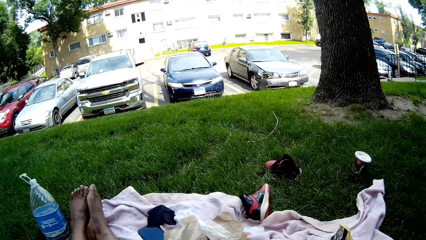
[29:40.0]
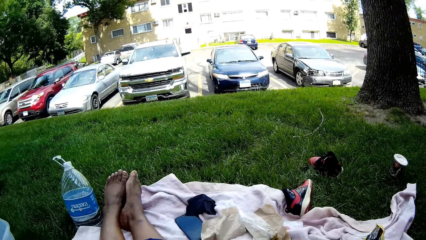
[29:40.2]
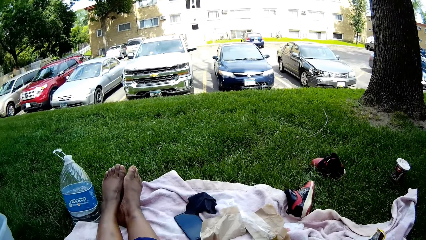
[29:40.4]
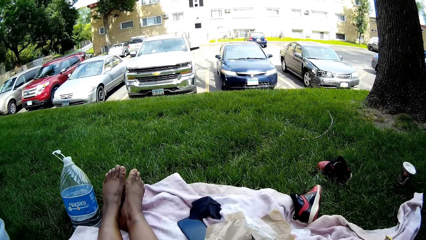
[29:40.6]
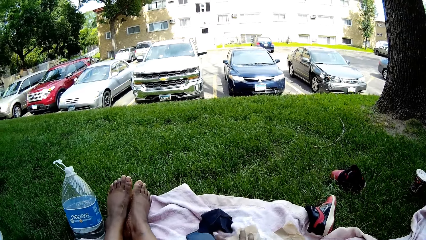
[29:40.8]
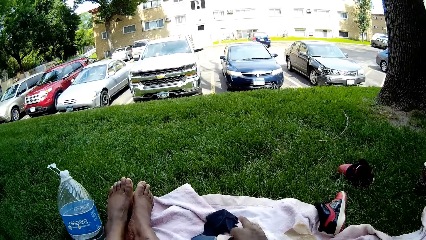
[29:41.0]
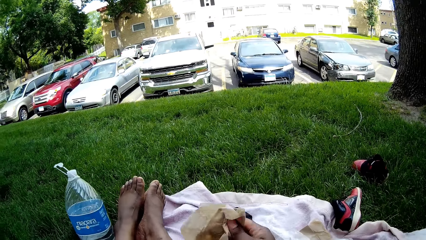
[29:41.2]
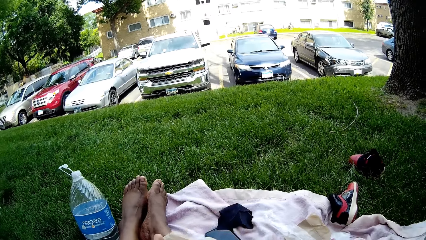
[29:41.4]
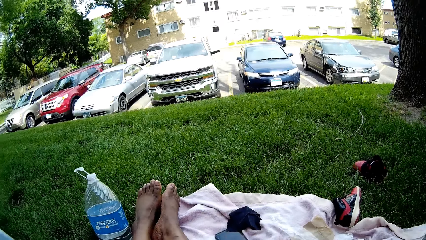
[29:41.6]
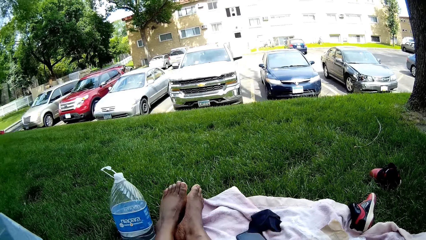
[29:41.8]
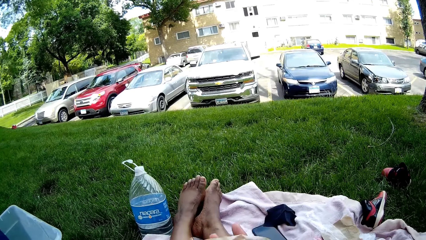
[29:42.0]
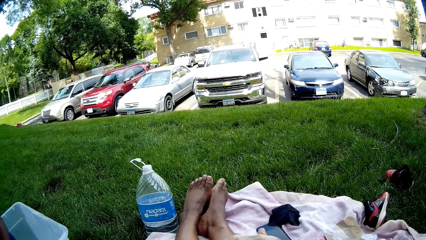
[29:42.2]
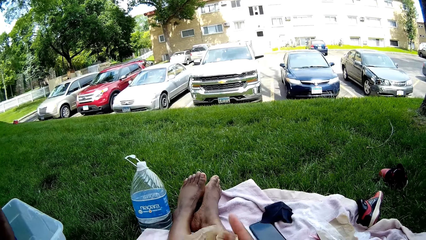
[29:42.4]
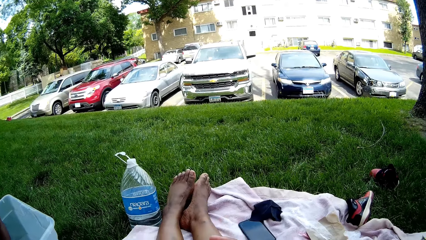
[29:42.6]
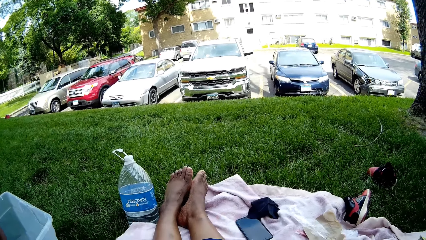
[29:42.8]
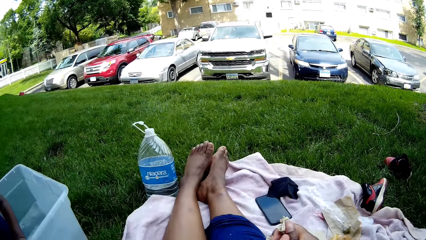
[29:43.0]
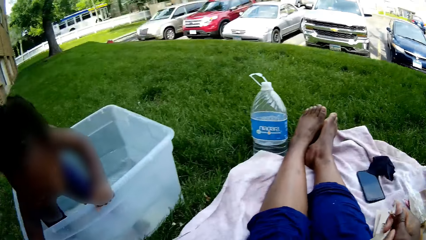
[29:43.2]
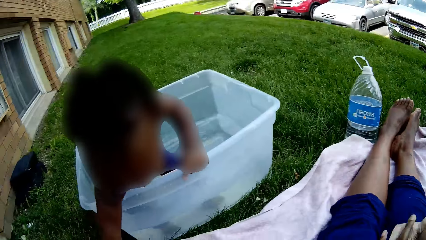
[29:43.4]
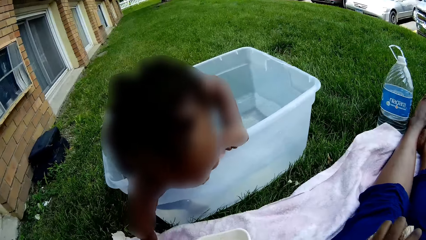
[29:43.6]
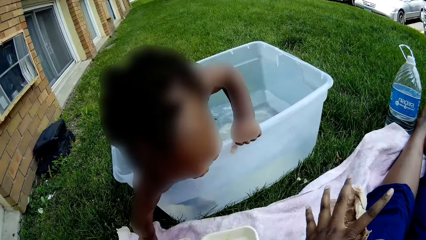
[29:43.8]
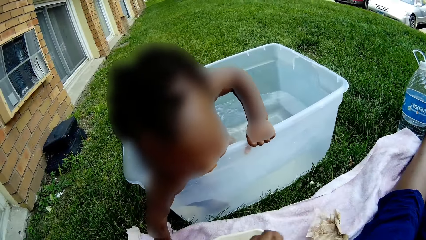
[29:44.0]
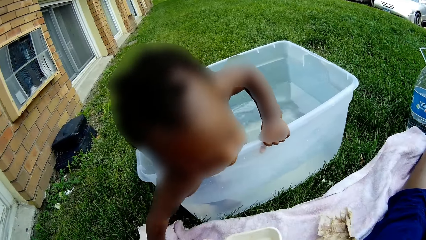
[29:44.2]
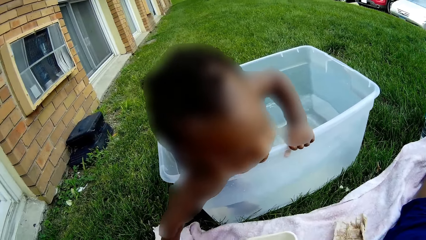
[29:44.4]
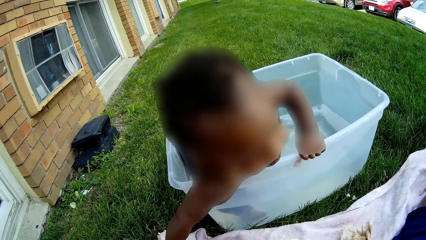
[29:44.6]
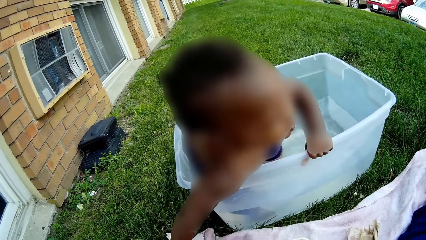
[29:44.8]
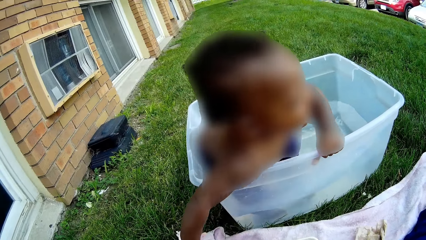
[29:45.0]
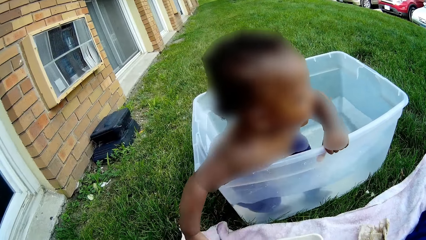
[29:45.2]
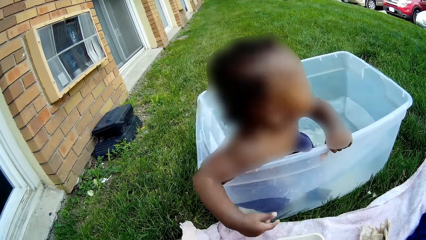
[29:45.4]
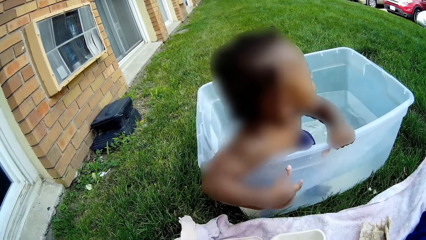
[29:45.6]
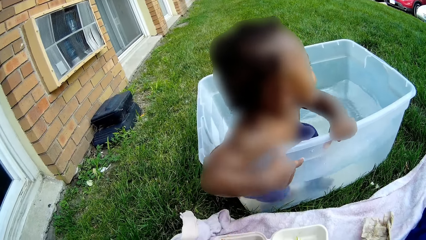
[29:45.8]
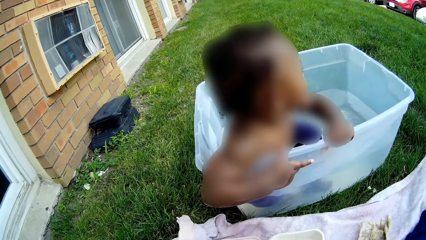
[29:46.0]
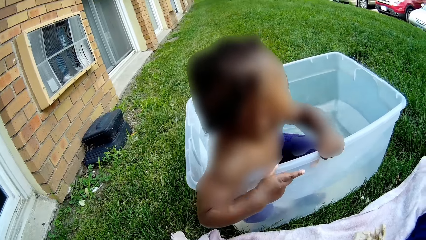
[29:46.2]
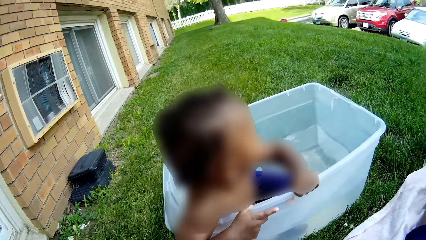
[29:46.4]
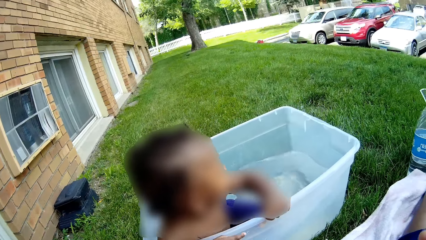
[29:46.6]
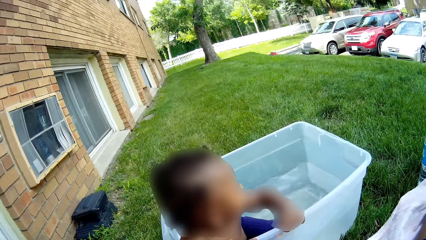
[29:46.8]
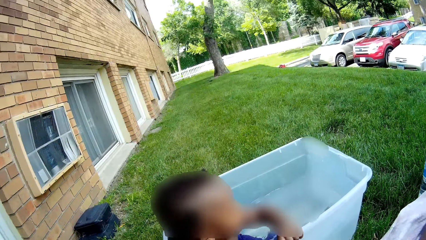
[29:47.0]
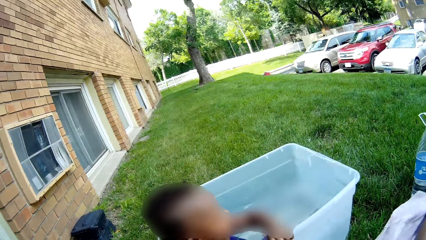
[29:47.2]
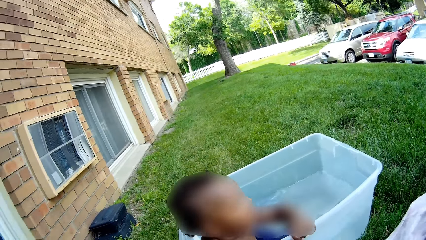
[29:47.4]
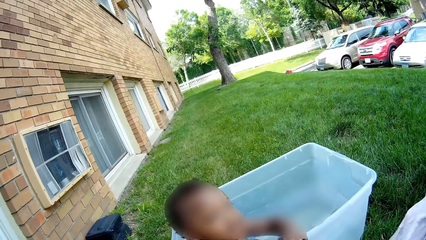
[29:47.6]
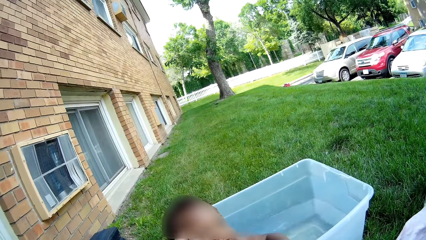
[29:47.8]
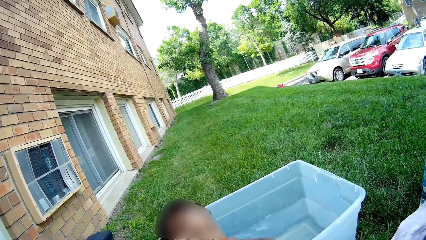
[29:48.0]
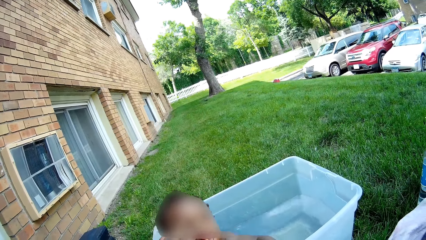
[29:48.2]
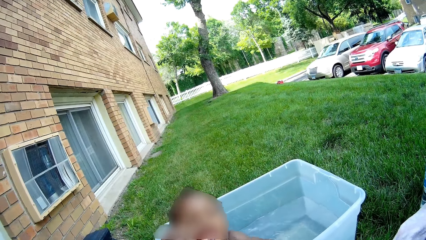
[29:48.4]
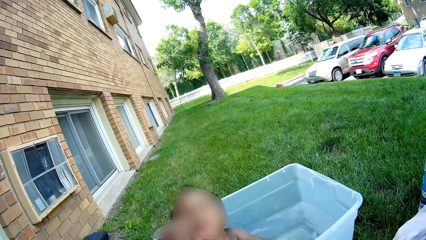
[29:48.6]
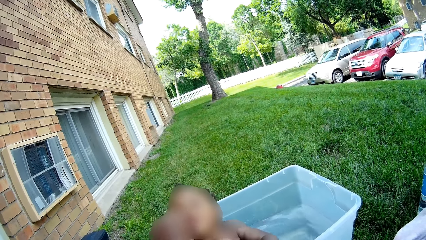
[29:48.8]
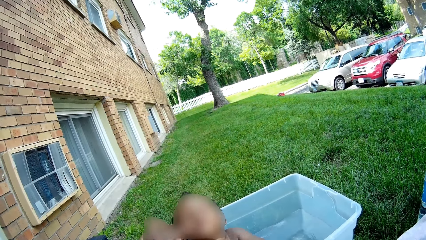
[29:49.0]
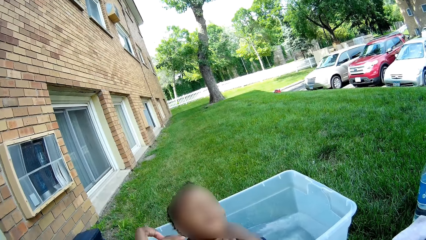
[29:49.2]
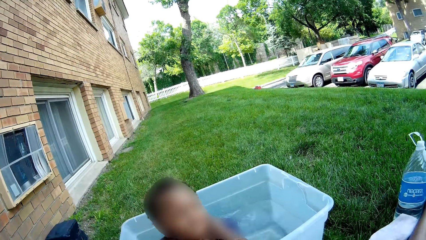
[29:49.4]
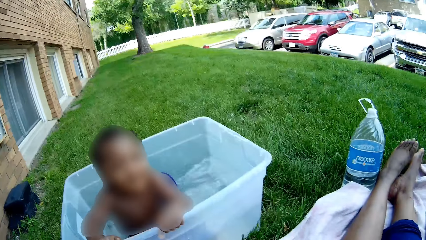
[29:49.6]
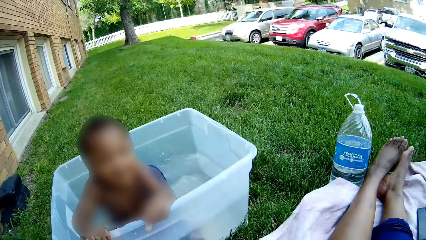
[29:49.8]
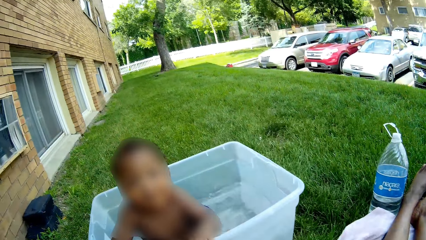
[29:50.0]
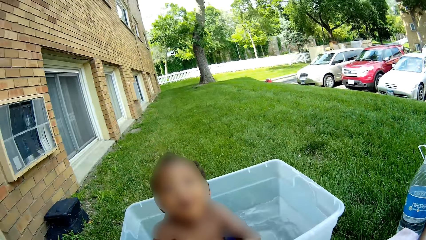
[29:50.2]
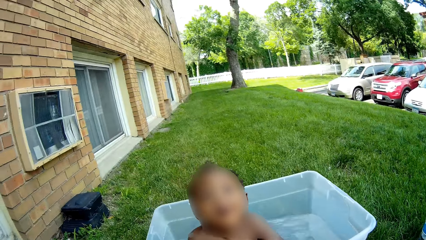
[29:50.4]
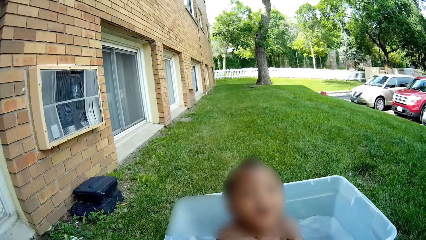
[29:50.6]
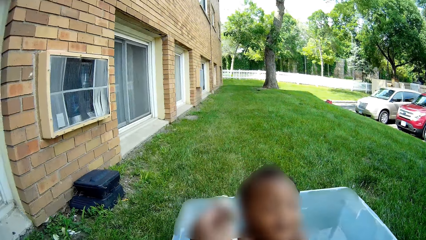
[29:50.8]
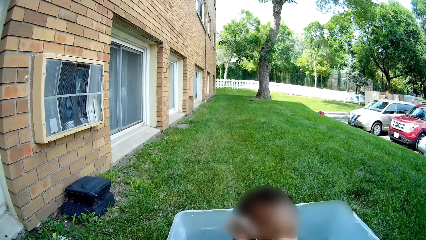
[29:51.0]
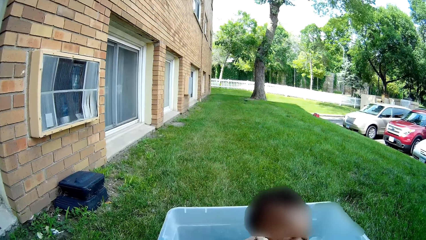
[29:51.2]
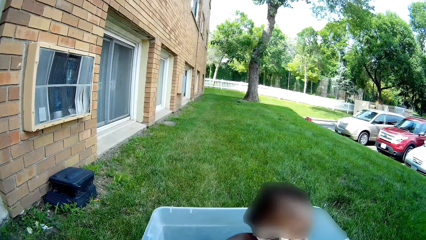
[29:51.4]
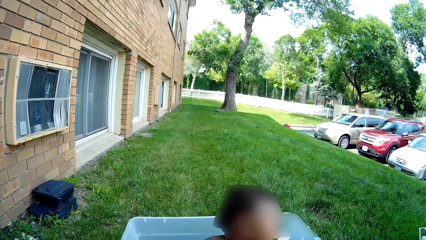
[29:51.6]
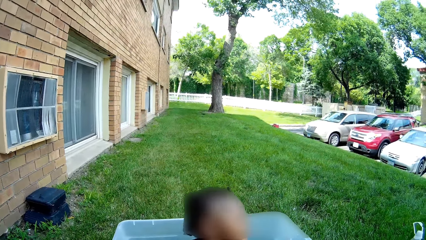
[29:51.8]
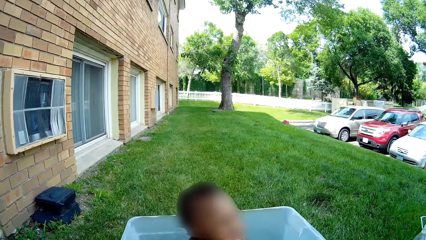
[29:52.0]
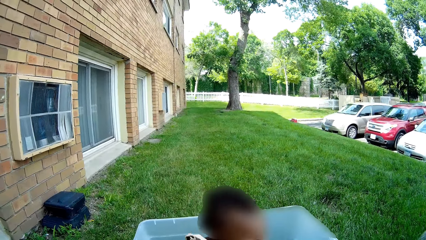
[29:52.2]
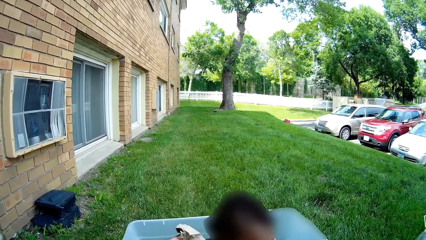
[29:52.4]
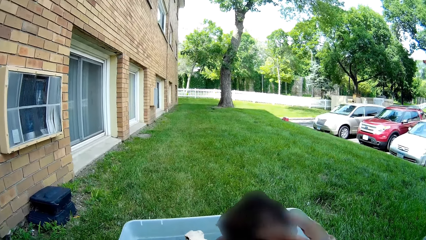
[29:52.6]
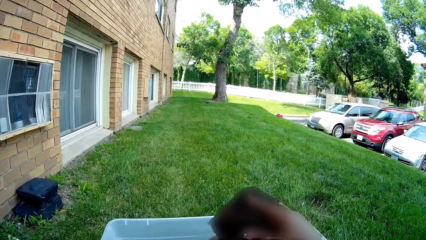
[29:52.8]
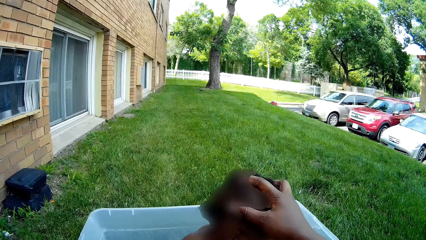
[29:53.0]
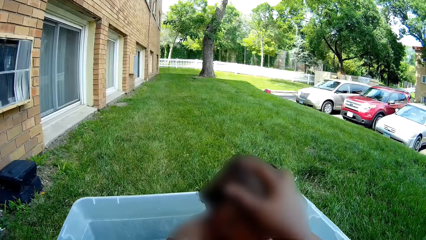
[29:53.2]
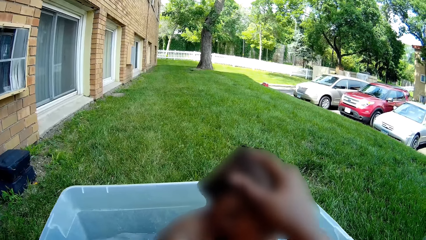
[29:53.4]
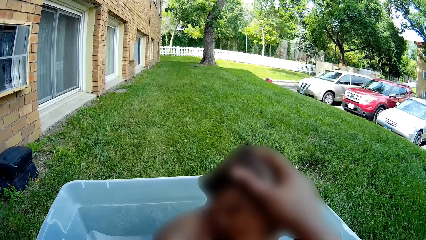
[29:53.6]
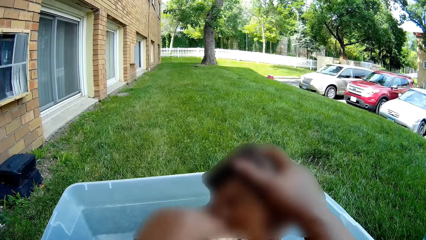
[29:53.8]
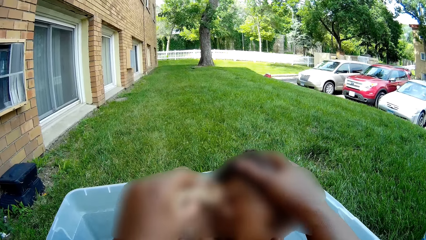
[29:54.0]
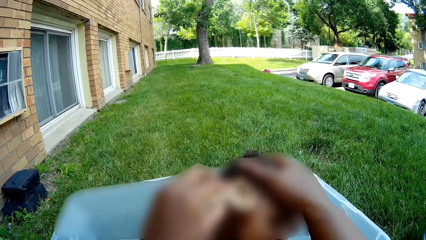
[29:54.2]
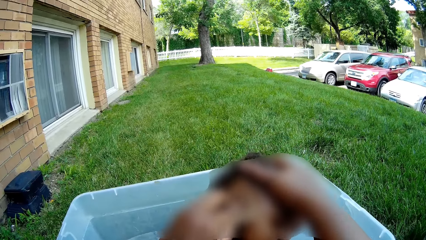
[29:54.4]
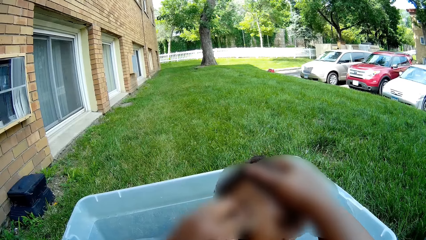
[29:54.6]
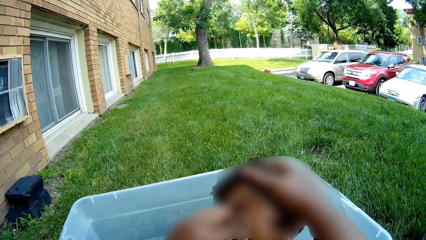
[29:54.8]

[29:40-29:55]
The camera wearer lifts up the hand. She drops the pack of chips on a cloth on the grass with her right hand. She moves around the field. She picks up a piece of serviette from the cloth on the grass with her right hand. She wipes her hands with the serviette. She drops the serviette on the cloth on the grass with her left hand. The baby plays in the water. The camera wearer feeds the baby with the fork in her left hand. She wipes the face of the baby with the serviette. She holds the head of the baby. She touches the head of the baby. She wipes the face of the baby with the serviette.
